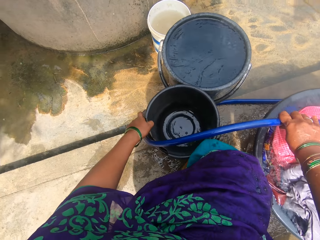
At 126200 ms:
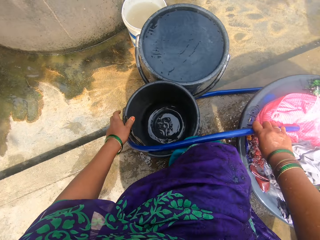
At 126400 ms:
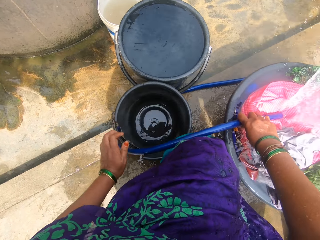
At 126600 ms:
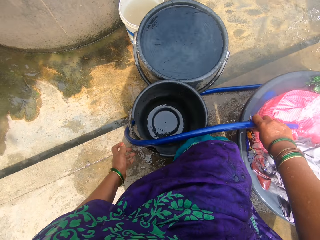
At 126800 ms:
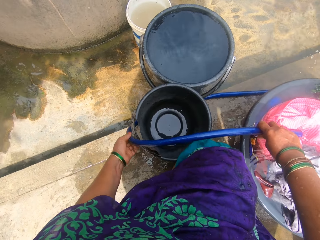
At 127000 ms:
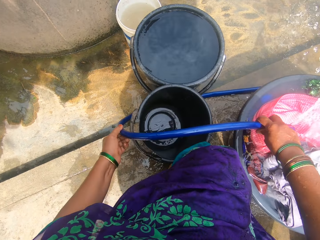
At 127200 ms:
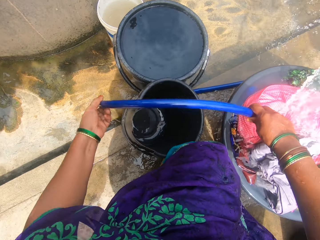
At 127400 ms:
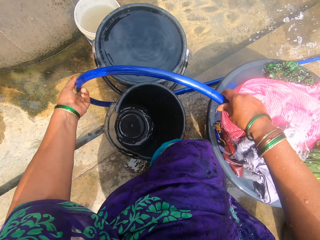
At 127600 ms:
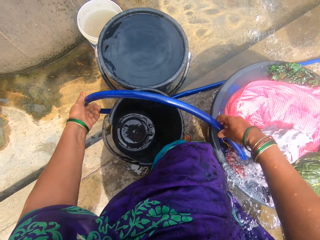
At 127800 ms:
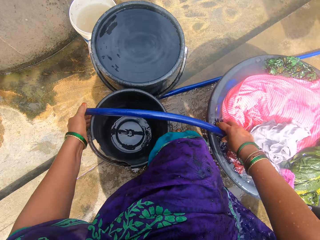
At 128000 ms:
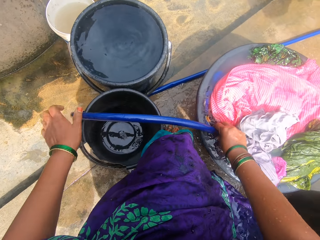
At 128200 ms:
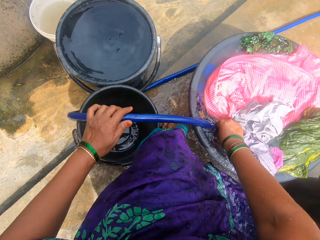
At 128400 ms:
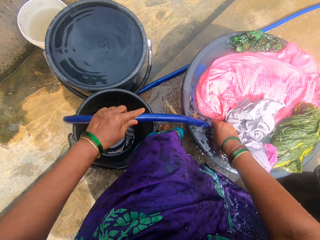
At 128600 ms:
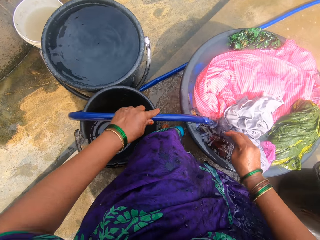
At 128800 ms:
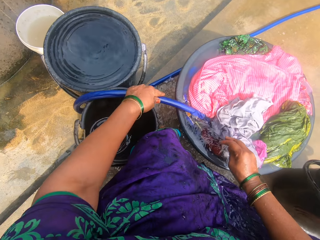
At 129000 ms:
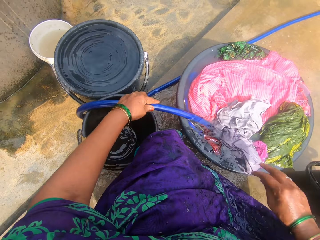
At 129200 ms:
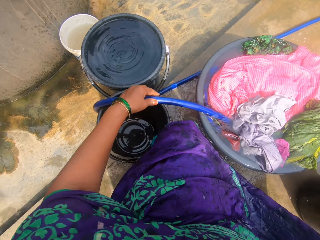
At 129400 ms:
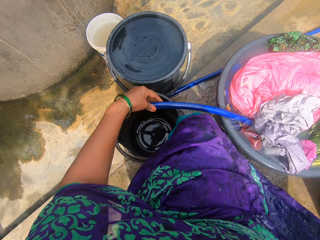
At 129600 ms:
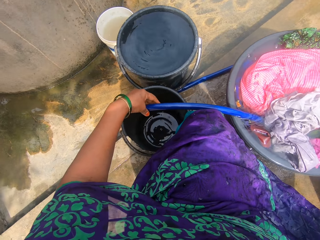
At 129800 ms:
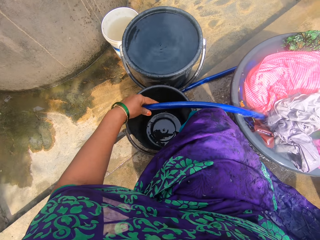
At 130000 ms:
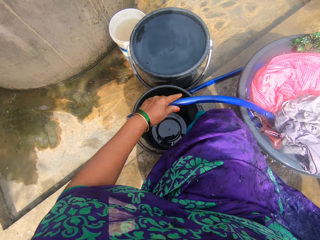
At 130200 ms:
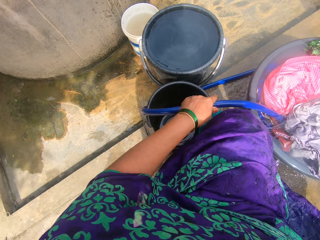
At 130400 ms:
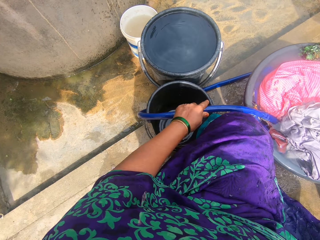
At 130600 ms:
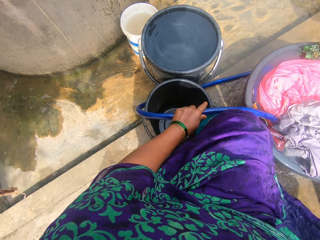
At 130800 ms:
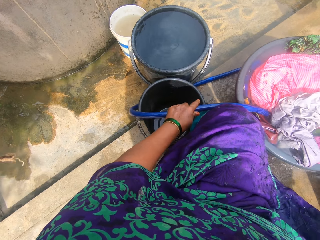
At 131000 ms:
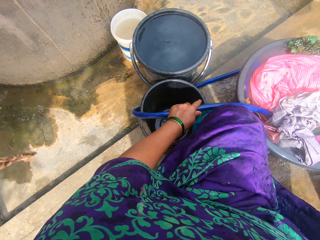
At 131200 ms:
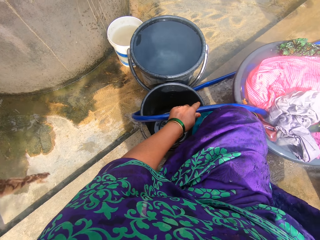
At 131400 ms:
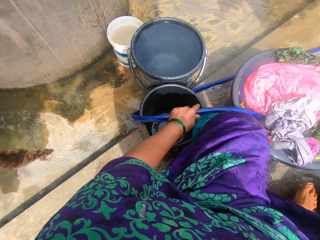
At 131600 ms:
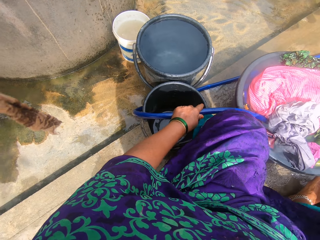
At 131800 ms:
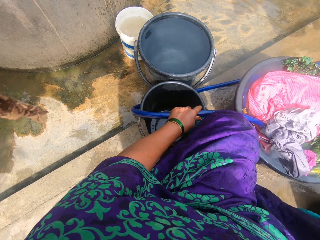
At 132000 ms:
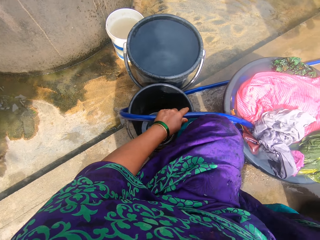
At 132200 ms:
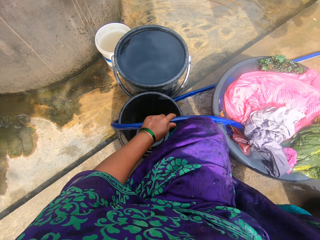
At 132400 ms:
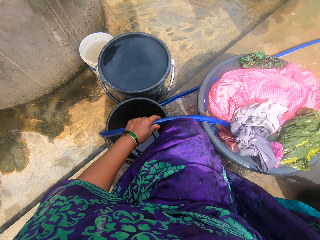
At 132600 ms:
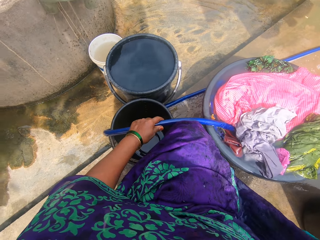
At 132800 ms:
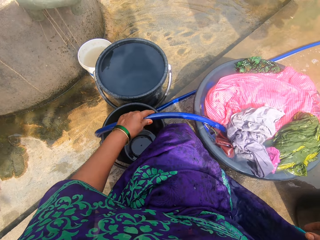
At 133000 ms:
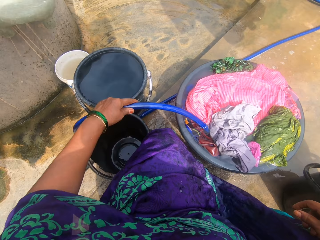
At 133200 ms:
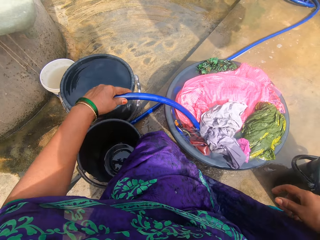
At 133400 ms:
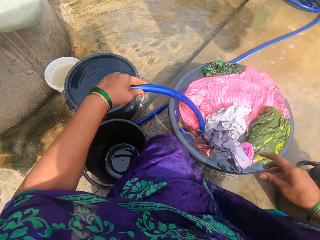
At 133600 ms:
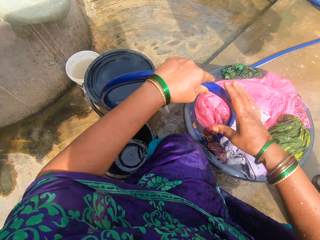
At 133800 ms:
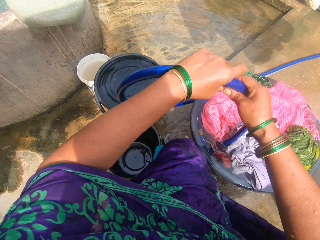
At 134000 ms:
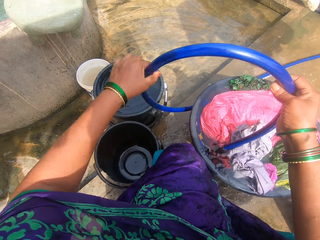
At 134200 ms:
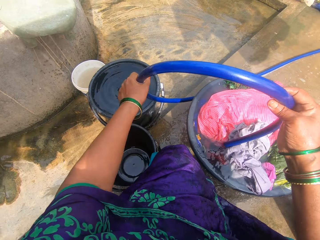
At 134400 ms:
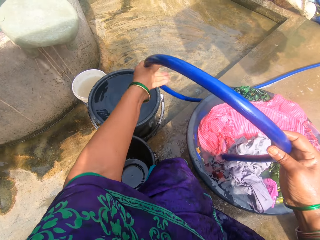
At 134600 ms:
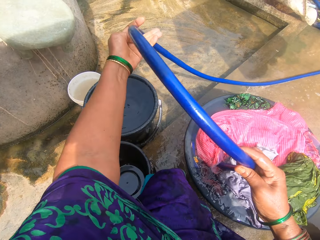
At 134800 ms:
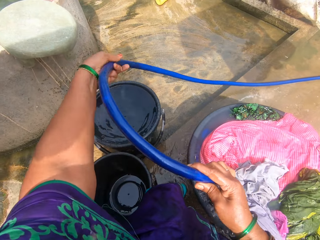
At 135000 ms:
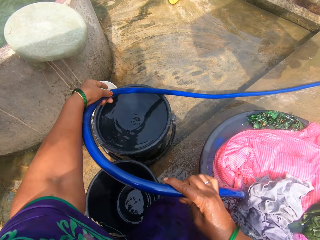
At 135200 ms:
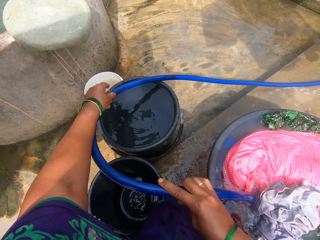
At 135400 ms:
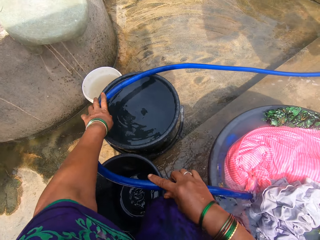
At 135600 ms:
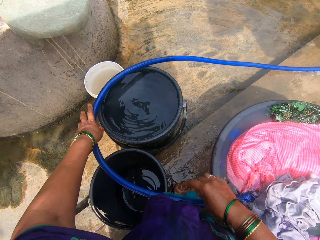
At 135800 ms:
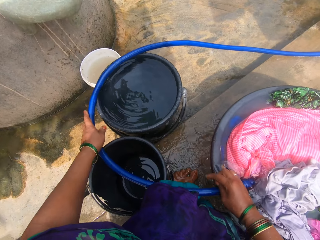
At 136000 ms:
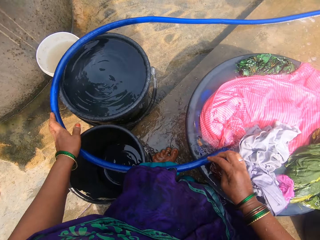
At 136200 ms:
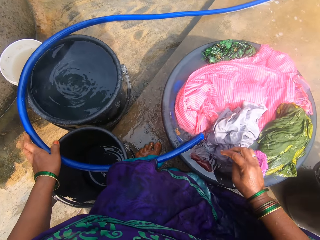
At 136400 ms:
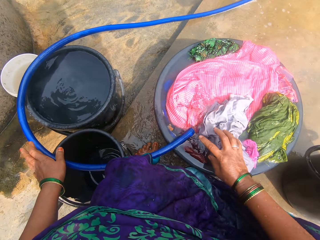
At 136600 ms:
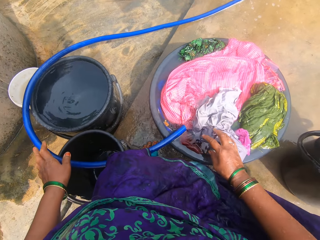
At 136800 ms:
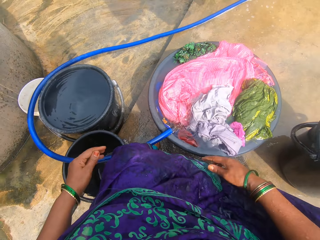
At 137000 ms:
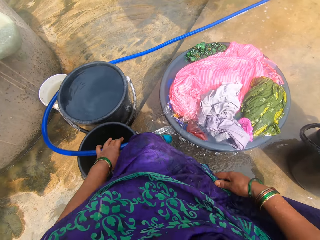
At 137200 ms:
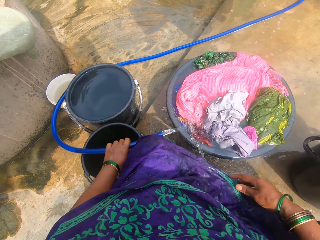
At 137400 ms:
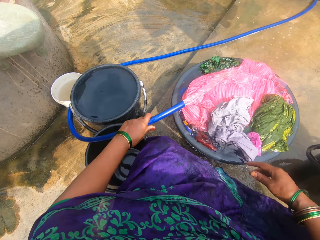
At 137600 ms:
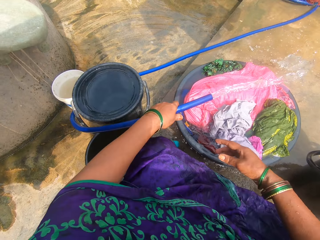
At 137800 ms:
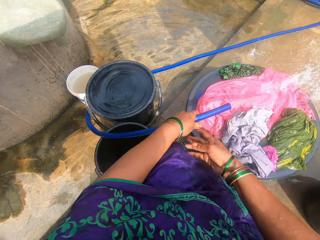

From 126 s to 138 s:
The camera wearer lifts the empty bucket on the floor. They drop the bucket, lift the water pipe and position the pipe in the basin with clothes.

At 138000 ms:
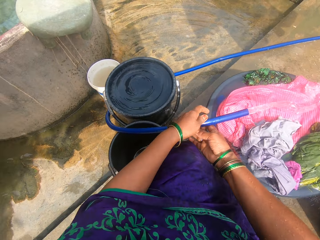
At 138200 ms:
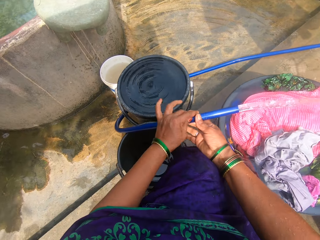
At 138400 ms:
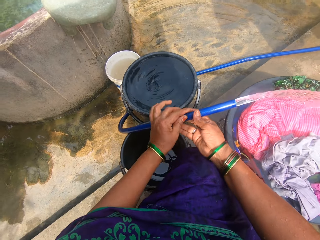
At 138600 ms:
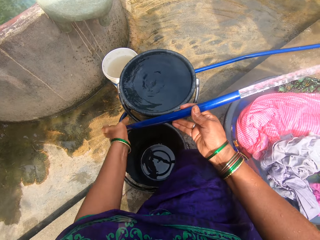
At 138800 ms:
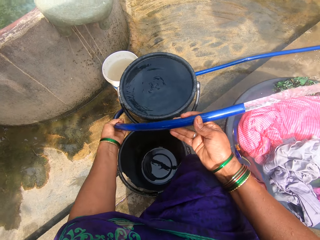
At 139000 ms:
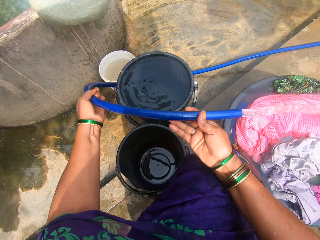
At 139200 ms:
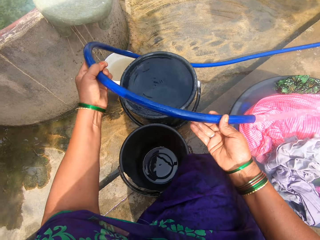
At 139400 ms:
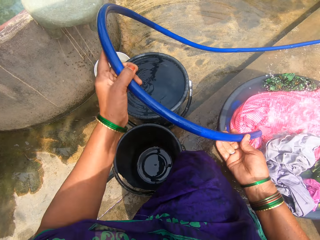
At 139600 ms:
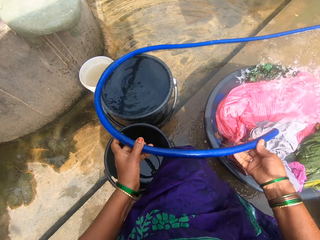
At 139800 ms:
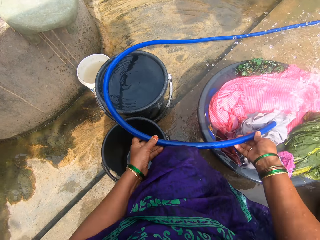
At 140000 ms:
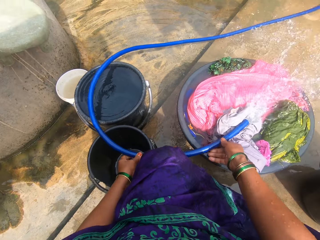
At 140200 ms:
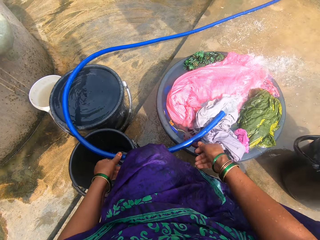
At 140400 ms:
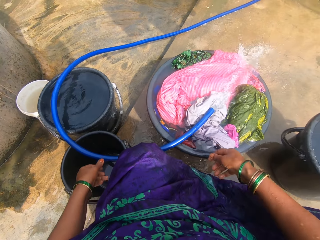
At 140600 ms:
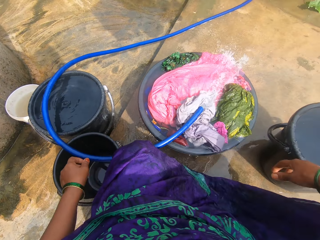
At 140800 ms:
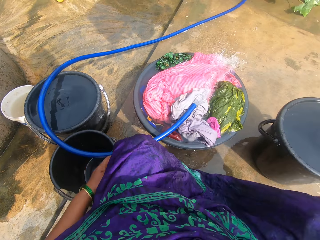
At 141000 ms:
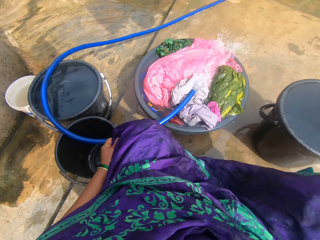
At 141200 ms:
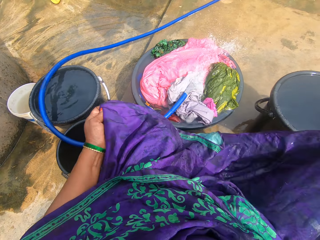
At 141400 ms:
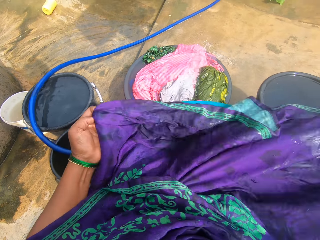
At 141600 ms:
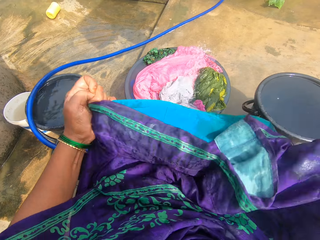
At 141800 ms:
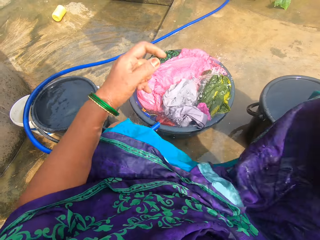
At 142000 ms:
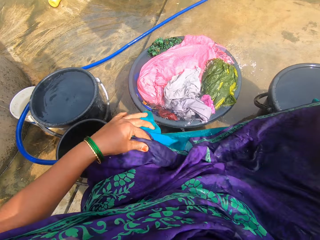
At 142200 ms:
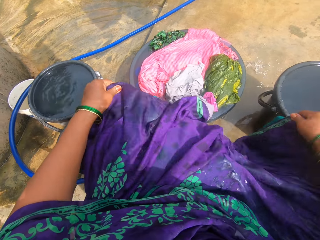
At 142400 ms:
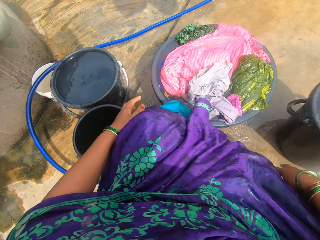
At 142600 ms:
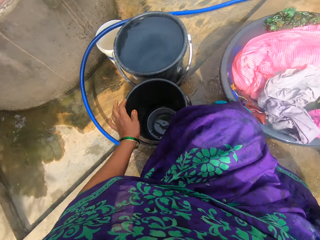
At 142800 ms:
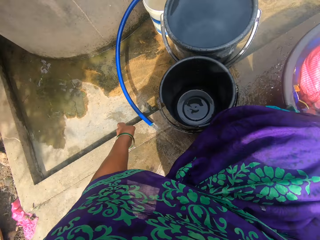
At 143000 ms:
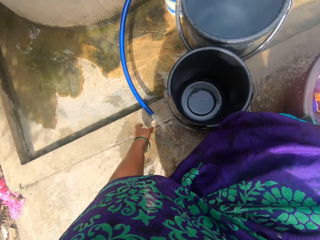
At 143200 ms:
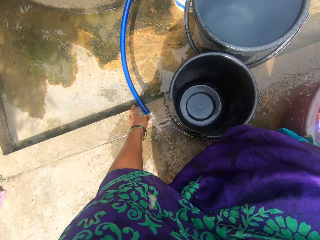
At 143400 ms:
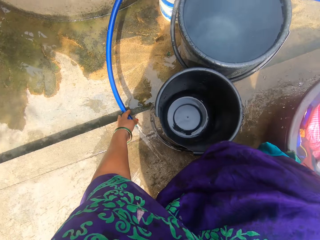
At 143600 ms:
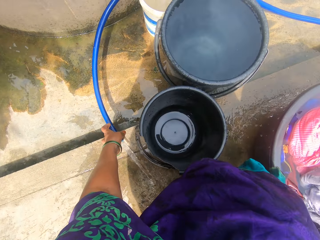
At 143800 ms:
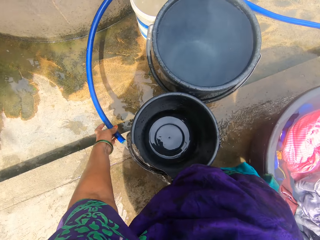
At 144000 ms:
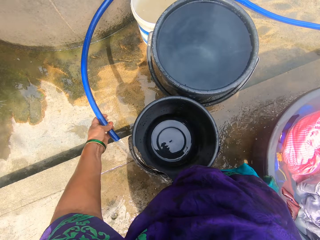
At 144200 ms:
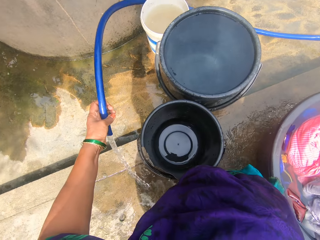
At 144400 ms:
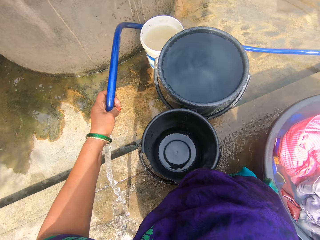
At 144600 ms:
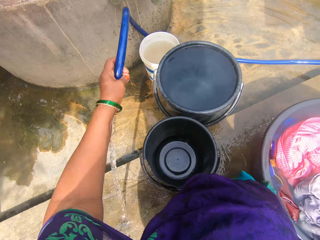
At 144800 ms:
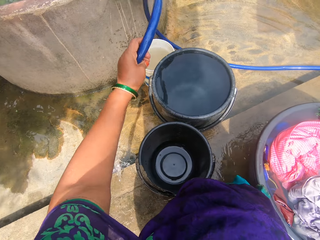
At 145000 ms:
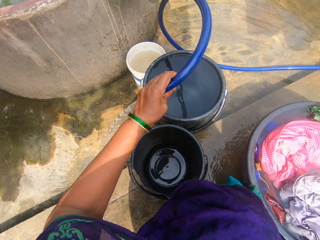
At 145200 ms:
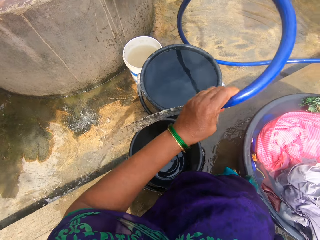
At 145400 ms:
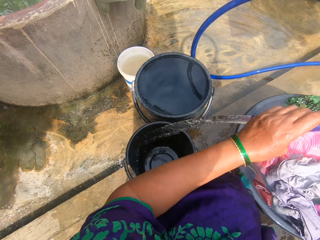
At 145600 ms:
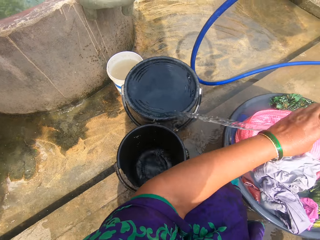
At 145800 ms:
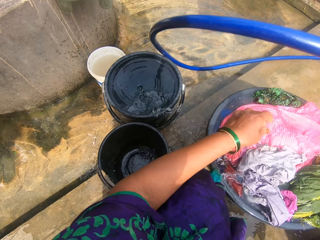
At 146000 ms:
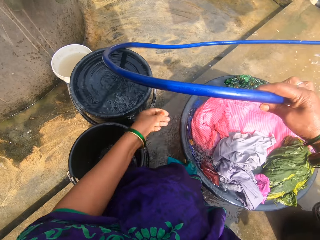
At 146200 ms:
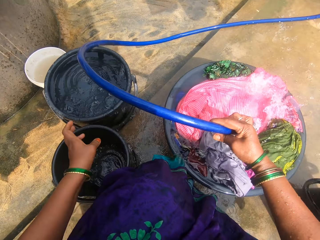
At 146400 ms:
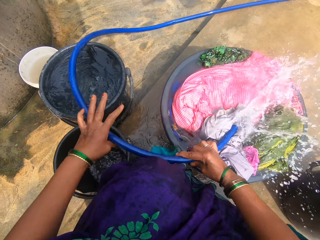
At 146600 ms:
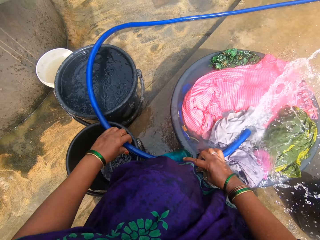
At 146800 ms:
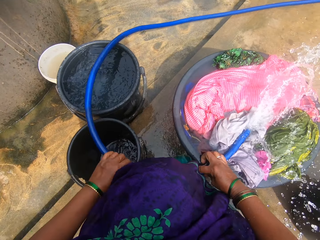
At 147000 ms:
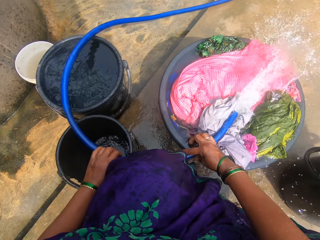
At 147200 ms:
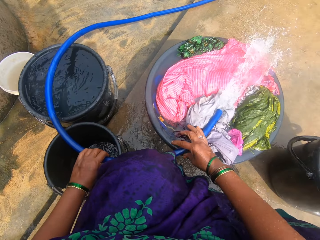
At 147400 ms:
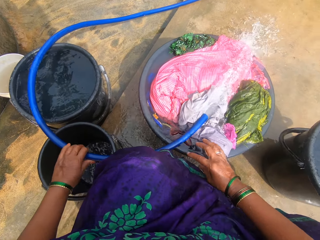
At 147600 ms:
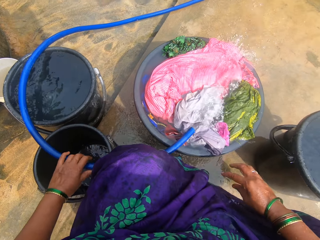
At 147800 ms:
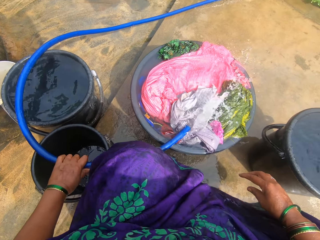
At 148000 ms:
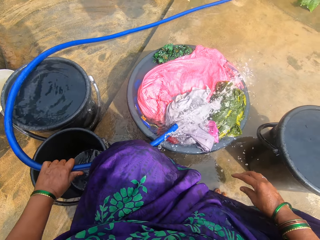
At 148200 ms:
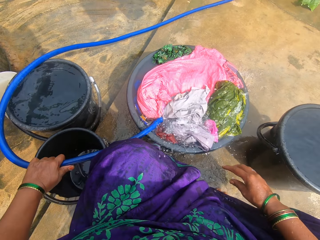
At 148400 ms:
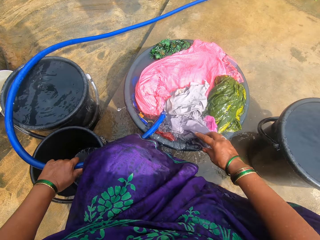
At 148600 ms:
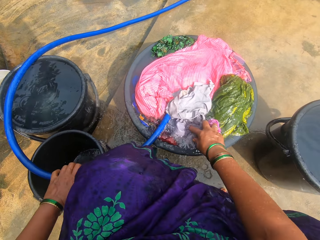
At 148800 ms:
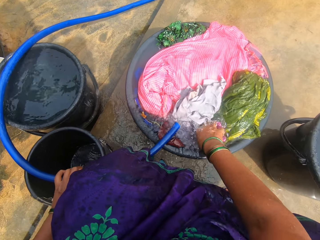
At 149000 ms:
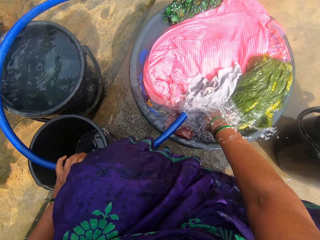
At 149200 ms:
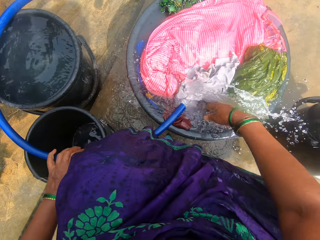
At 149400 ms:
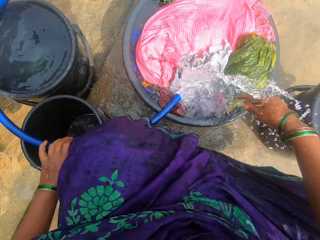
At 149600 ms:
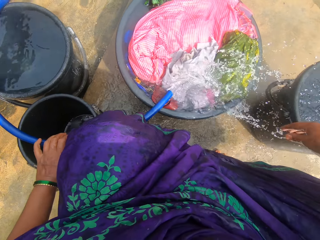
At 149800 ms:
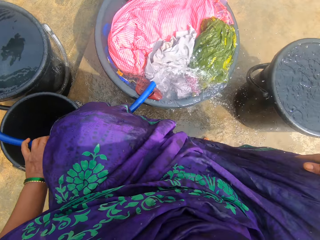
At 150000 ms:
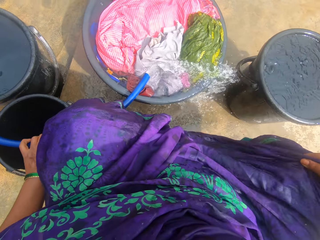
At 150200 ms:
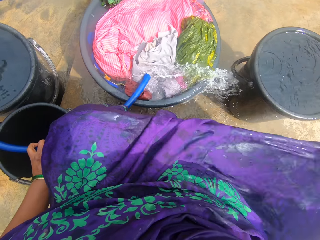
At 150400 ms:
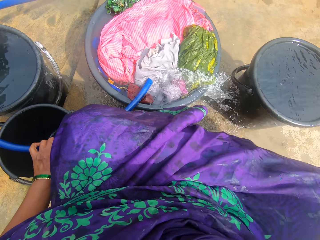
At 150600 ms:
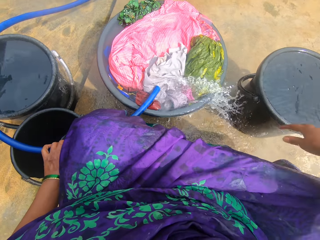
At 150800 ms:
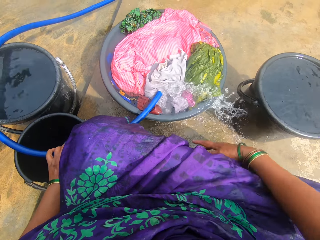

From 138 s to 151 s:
The camera wearer moves hands from the pipe. They stretch clothes on the body. They move a hand to the water pipe fallen on the floor. They pick the hose from the ground. They shift the pipe to the right hand. They place the hose in the washing bowl with clothes. They compress the cloth in the basin, move a hand from the cloth, put water in the basin and stretch the cloth on the body.
